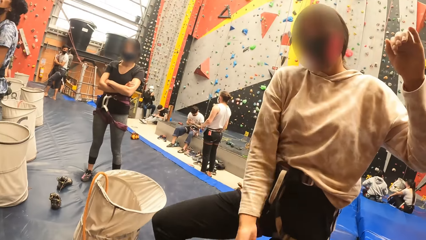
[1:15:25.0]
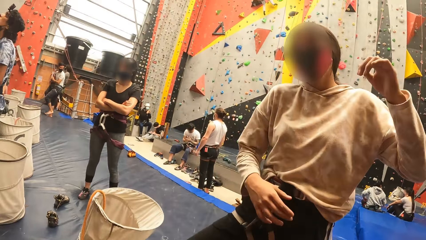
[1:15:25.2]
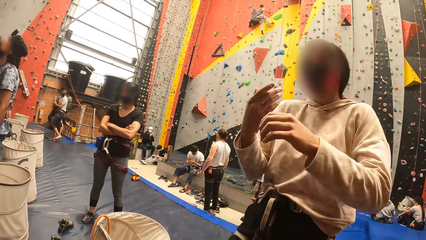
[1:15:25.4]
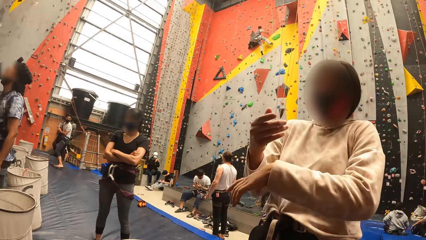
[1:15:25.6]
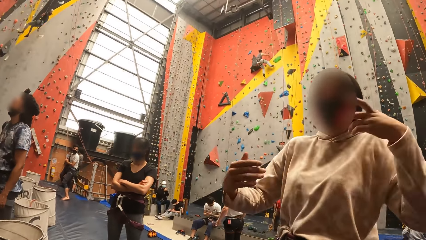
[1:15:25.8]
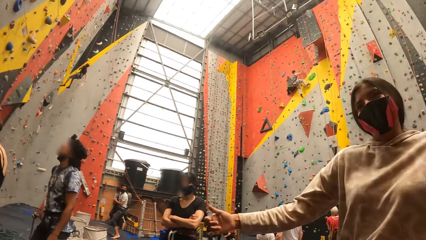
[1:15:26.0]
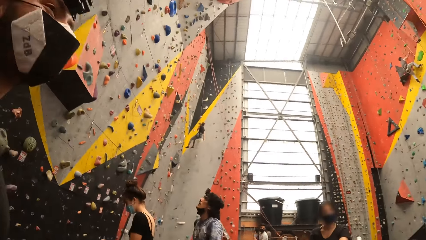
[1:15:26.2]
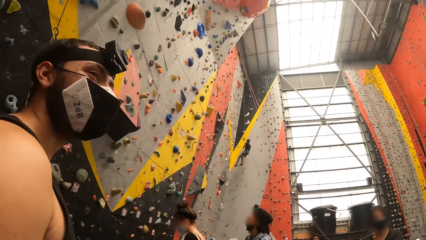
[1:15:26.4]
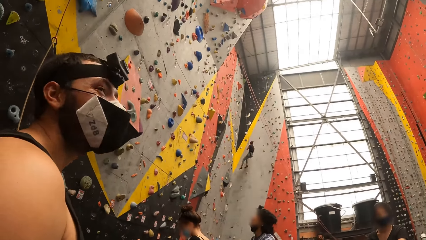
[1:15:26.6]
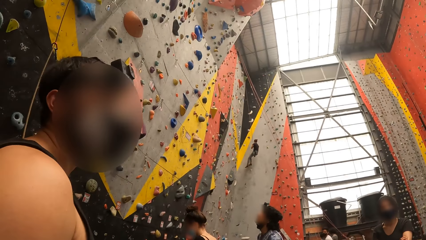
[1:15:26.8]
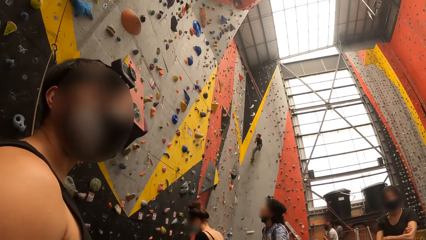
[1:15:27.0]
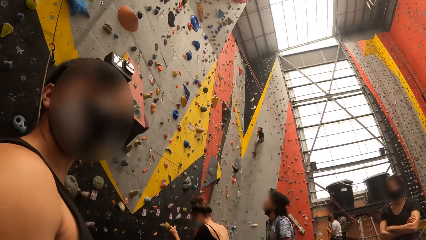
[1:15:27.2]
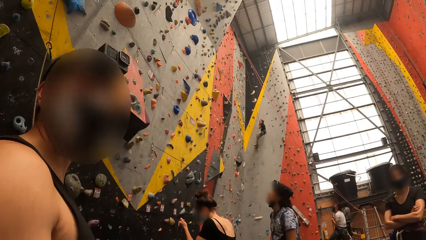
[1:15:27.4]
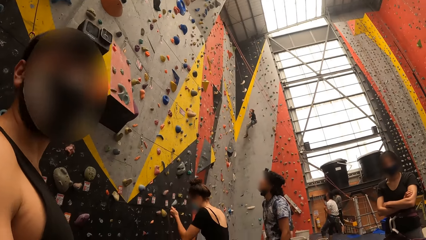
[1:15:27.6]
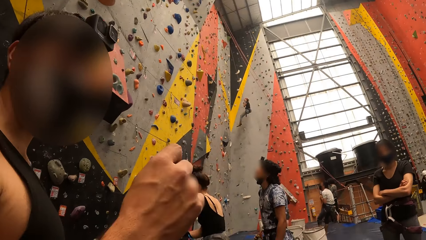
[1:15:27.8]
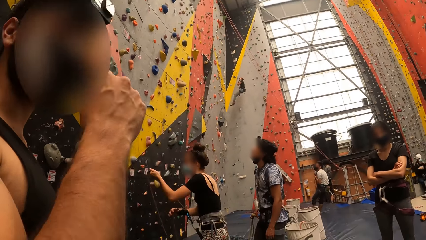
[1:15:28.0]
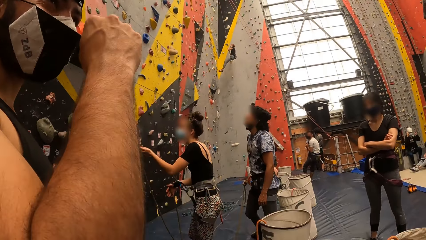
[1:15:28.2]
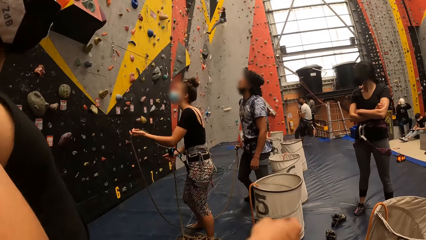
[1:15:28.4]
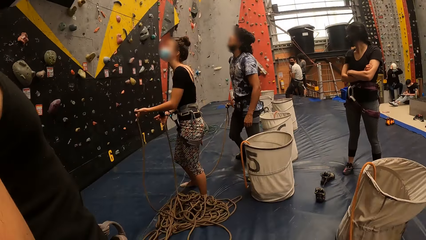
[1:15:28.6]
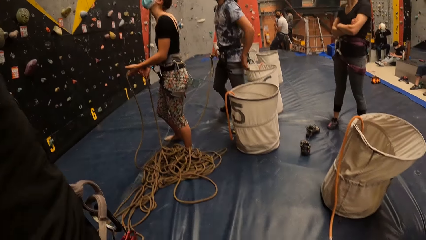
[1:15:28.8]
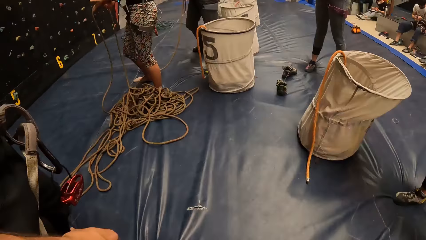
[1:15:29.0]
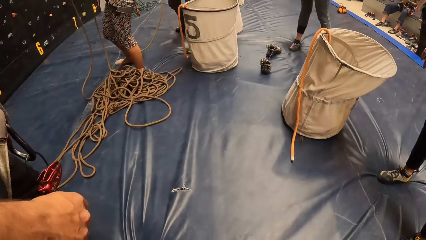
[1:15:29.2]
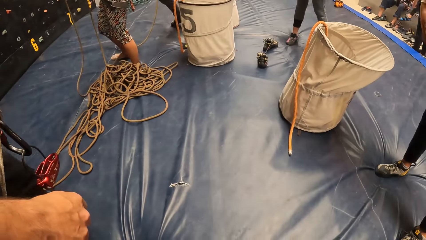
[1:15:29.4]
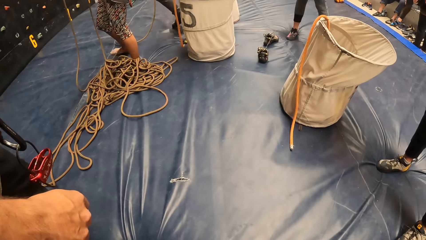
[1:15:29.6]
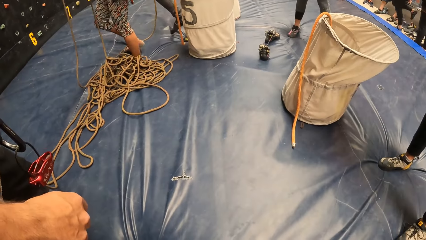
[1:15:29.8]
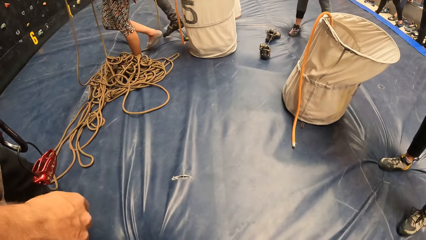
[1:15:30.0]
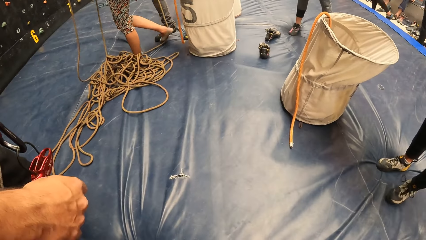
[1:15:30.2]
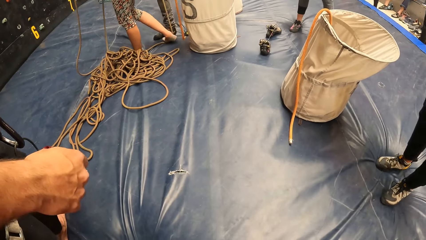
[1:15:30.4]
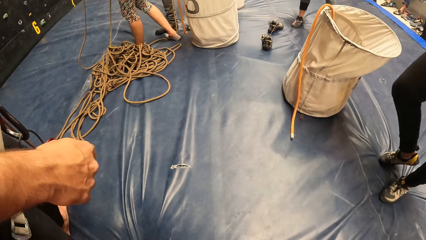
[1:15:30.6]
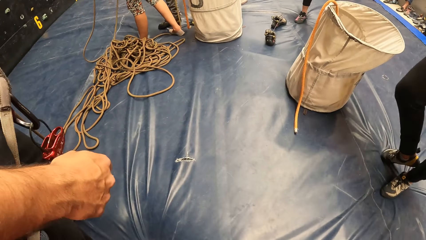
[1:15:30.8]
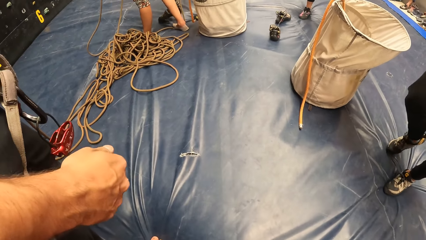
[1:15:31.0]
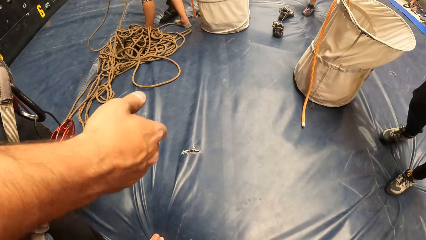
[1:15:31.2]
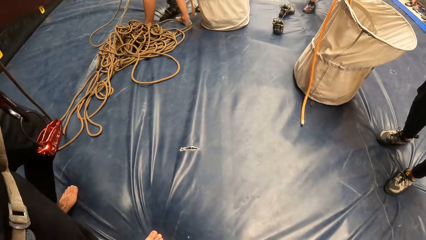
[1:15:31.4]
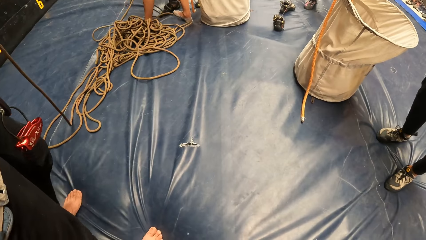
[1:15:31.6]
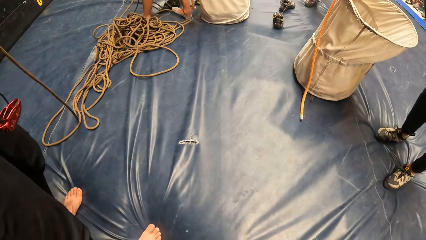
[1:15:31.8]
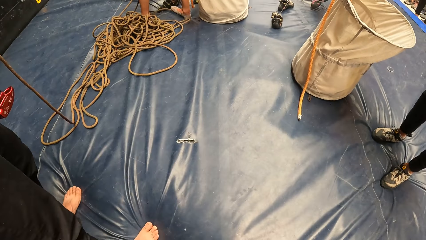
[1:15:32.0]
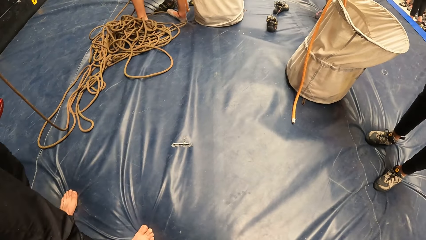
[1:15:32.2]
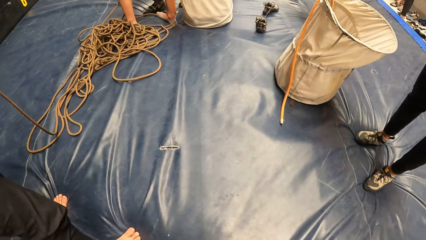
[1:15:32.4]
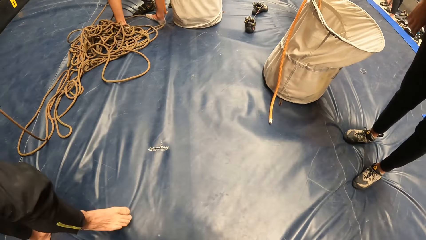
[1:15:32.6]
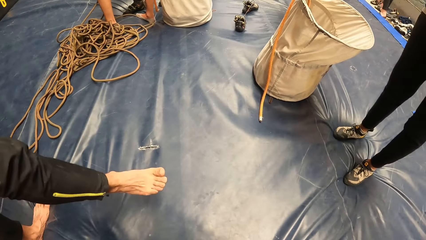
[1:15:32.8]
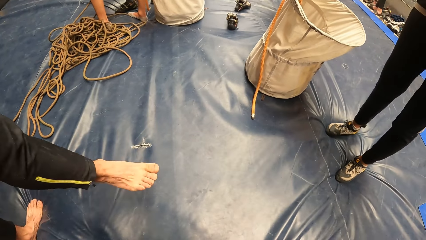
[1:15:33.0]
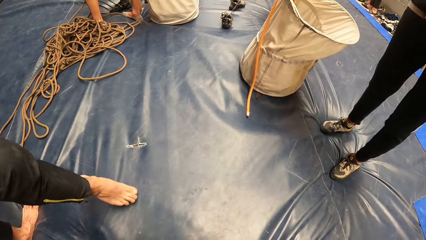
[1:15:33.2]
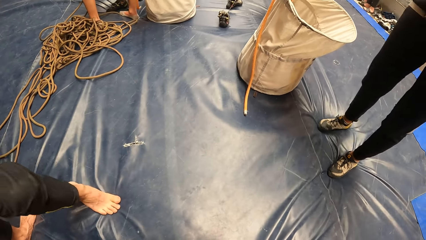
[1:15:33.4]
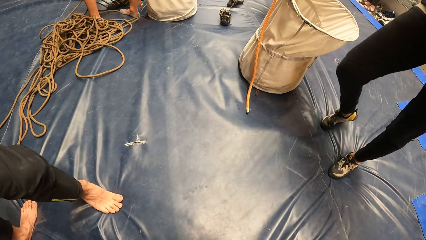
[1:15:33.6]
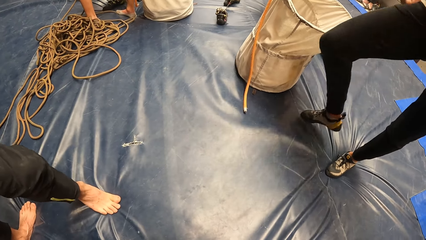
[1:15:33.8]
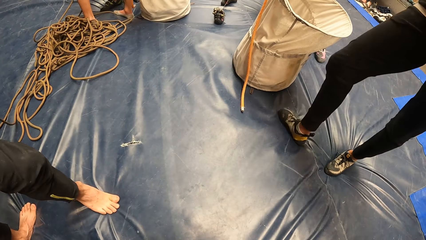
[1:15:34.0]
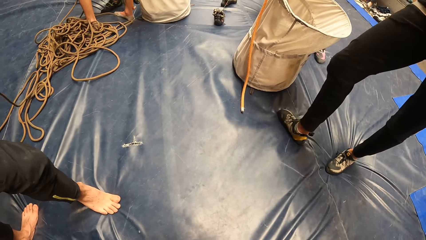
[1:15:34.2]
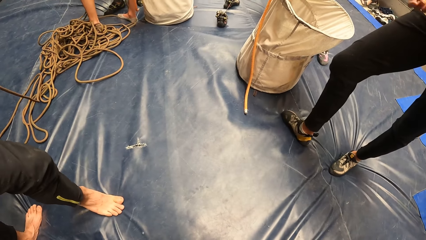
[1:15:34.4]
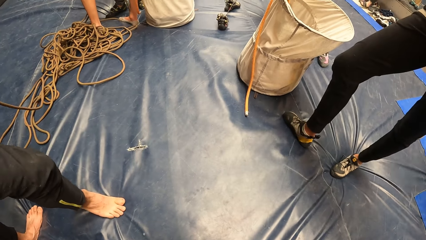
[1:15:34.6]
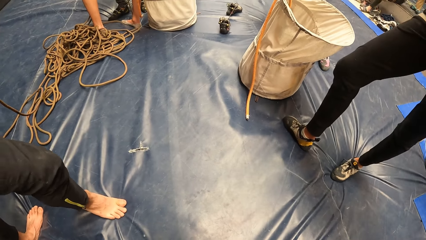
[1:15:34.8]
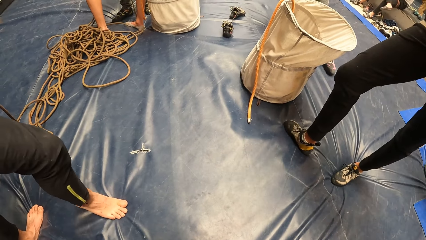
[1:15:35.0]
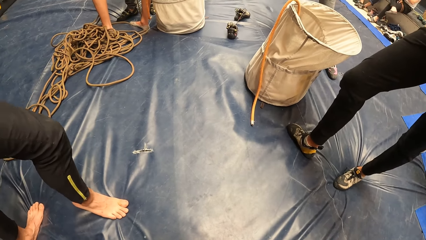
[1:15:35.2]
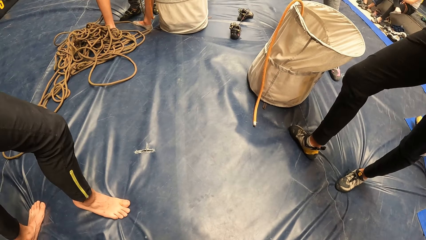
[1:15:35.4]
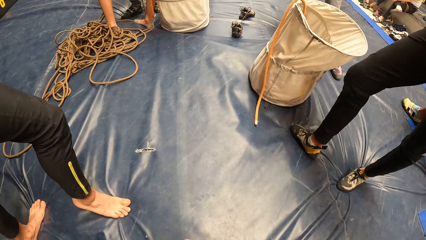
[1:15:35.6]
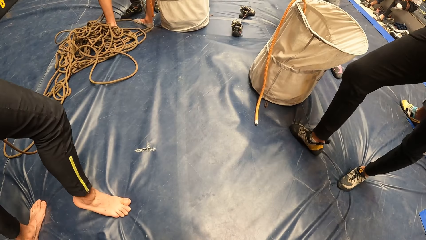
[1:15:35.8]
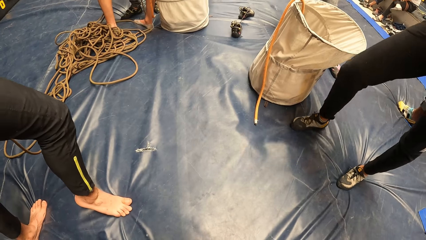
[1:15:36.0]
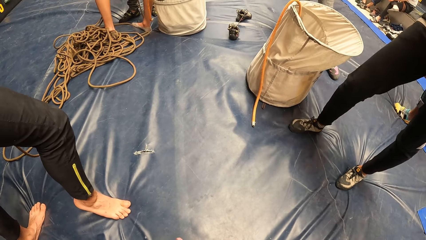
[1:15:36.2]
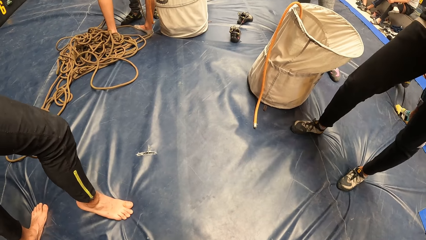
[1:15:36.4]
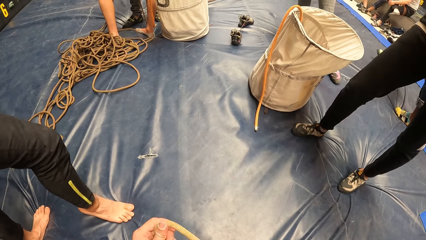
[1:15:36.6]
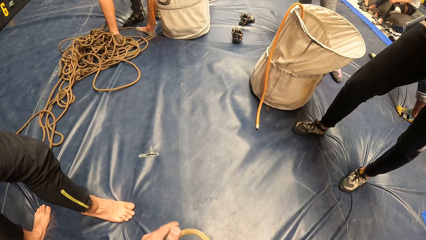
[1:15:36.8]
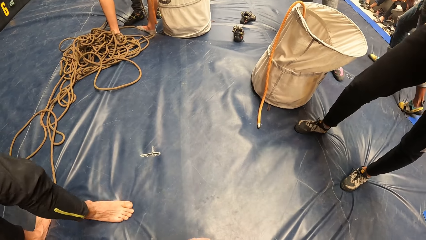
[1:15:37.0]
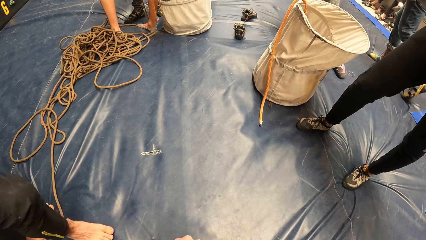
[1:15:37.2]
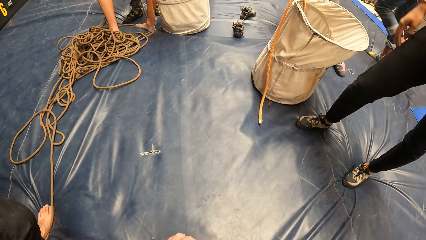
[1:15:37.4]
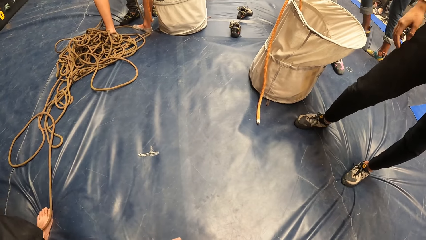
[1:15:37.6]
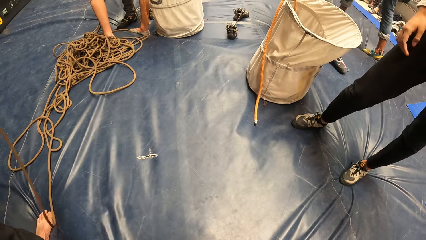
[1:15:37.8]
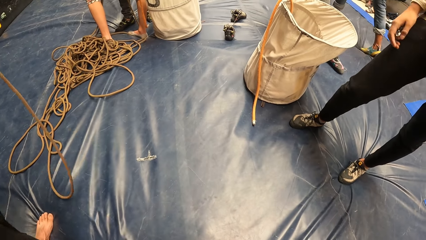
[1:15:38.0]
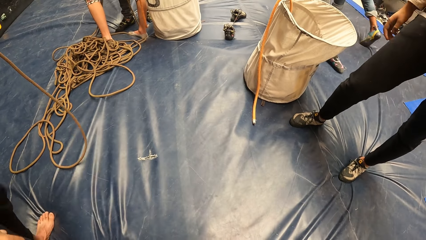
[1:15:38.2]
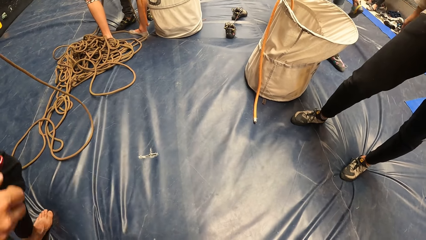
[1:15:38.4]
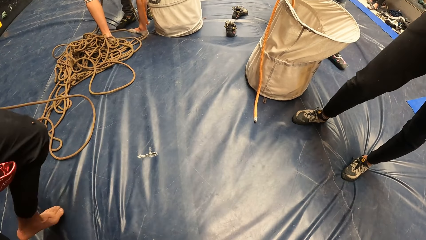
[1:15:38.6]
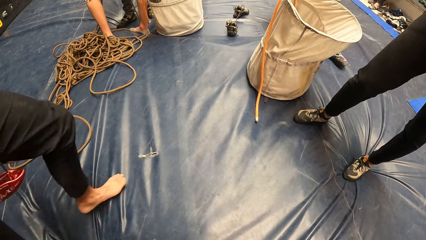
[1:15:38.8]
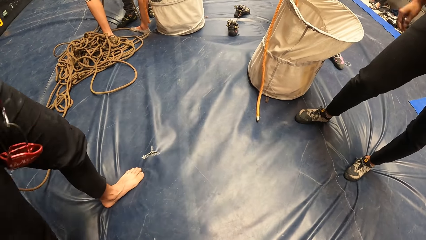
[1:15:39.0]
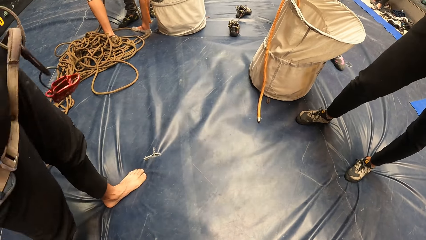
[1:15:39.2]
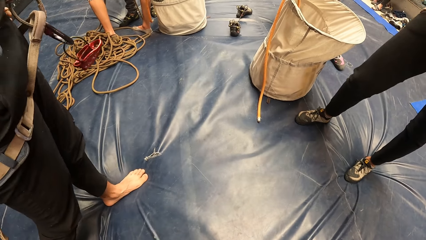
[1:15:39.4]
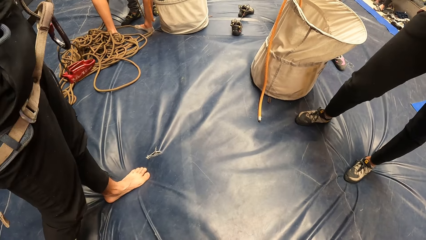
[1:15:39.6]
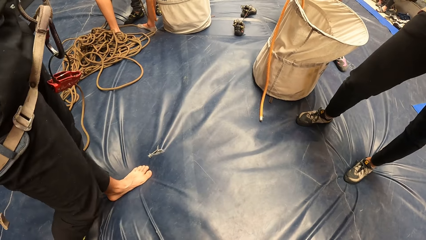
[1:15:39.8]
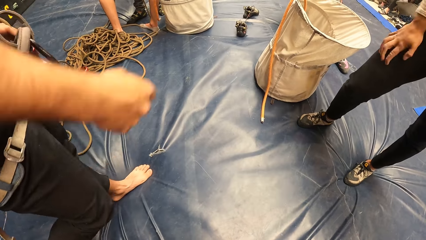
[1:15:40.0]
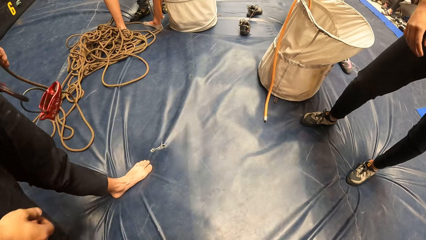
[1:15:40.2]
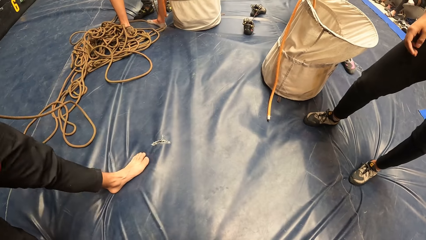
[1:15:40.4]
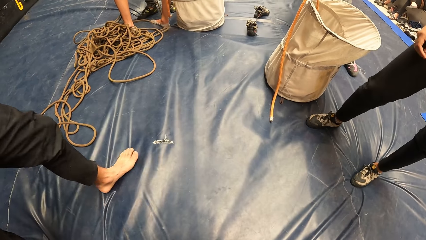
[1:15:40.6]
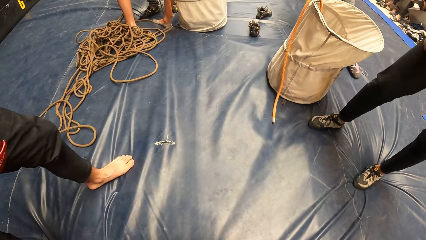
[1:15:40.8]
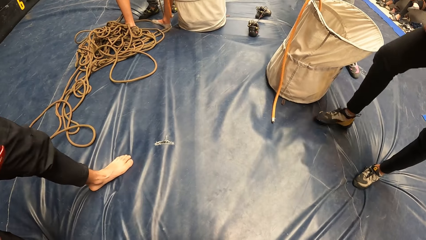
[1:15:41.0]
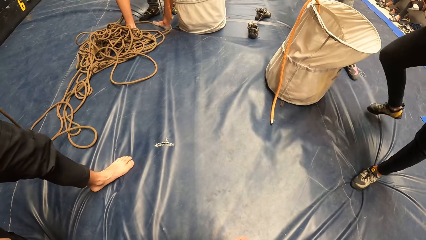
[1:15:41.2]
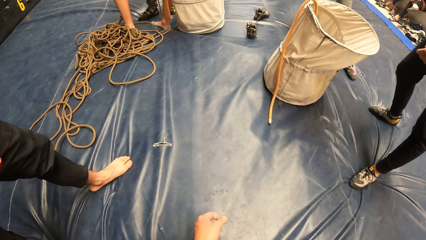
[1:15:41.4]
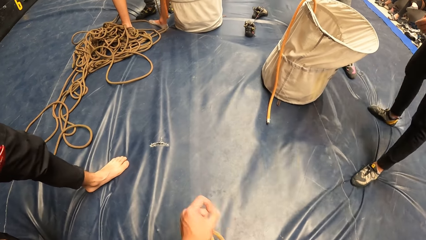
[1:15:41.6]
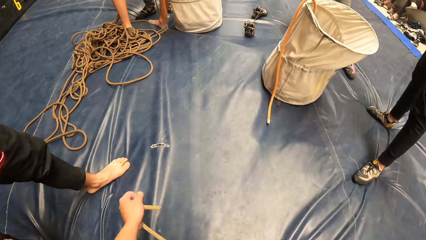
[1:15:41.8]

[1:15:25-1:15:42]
A man talks to another man.
